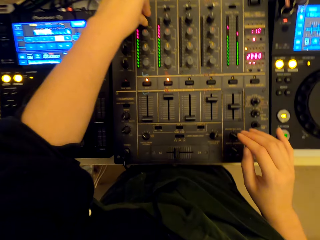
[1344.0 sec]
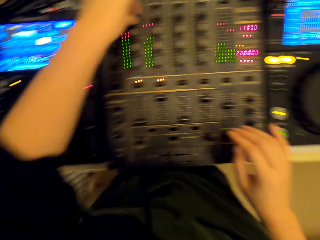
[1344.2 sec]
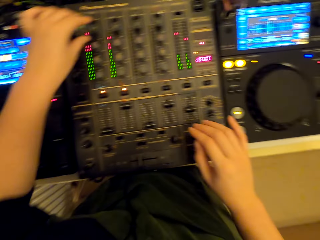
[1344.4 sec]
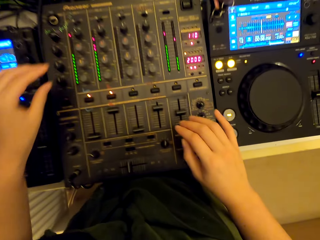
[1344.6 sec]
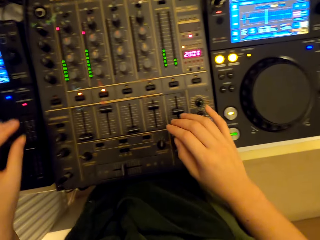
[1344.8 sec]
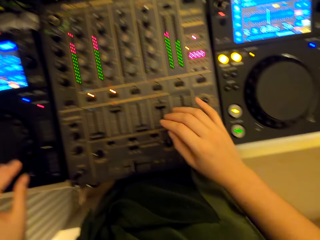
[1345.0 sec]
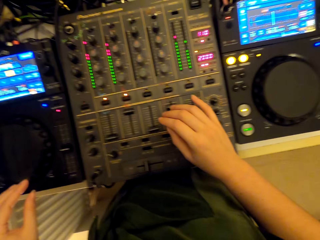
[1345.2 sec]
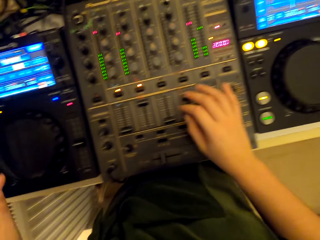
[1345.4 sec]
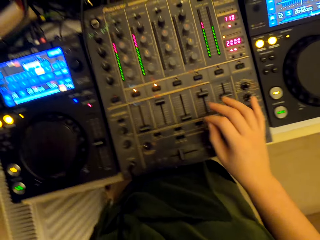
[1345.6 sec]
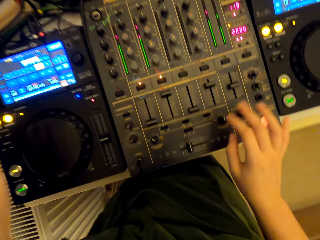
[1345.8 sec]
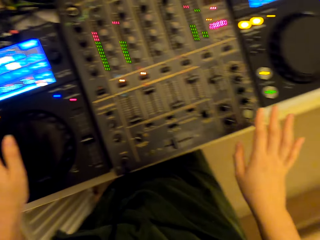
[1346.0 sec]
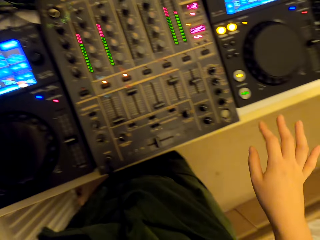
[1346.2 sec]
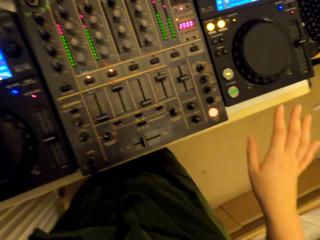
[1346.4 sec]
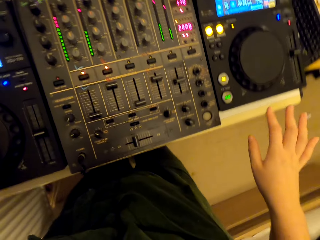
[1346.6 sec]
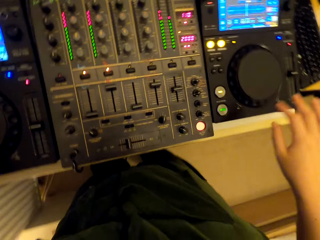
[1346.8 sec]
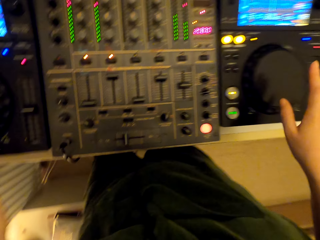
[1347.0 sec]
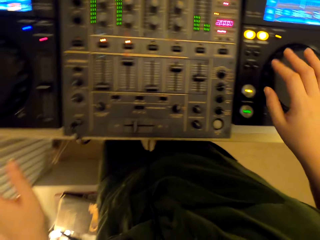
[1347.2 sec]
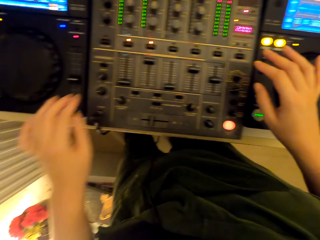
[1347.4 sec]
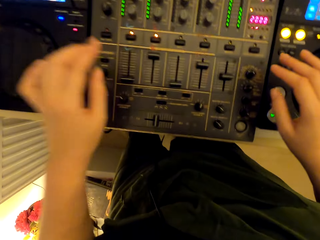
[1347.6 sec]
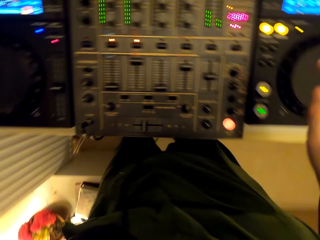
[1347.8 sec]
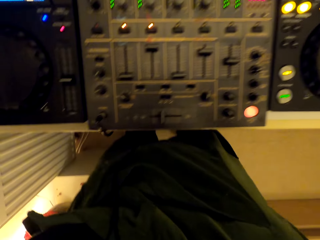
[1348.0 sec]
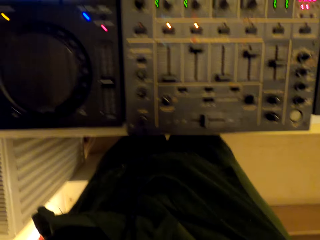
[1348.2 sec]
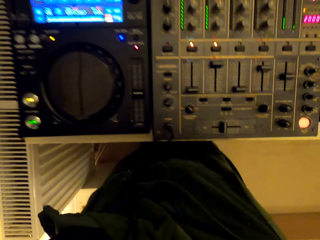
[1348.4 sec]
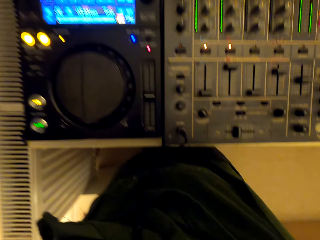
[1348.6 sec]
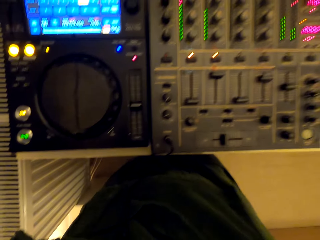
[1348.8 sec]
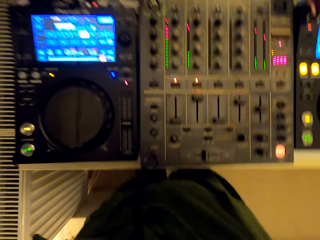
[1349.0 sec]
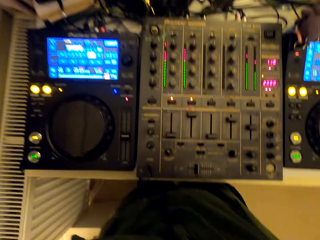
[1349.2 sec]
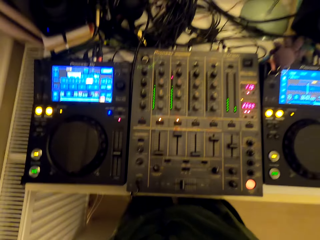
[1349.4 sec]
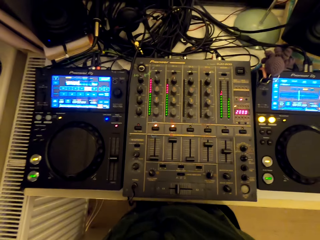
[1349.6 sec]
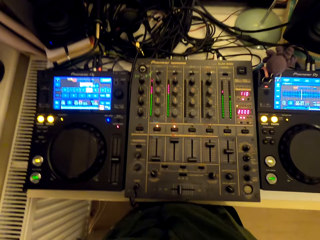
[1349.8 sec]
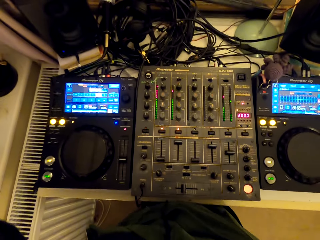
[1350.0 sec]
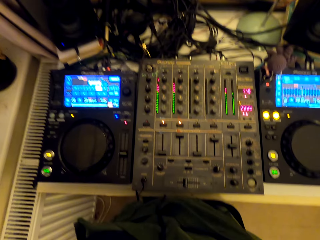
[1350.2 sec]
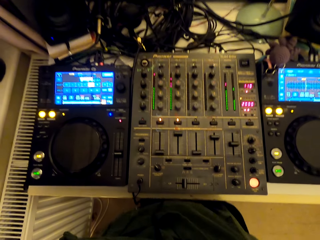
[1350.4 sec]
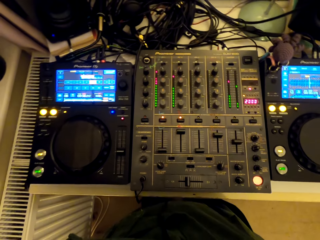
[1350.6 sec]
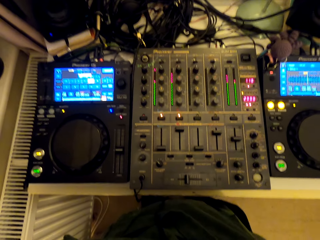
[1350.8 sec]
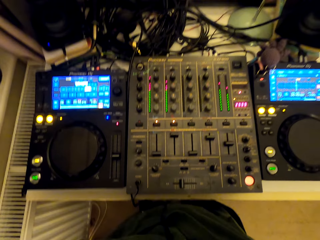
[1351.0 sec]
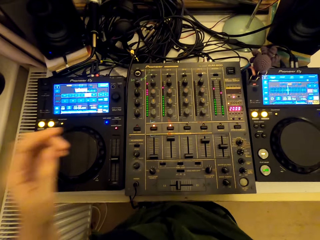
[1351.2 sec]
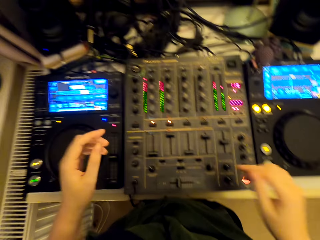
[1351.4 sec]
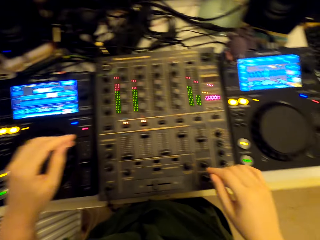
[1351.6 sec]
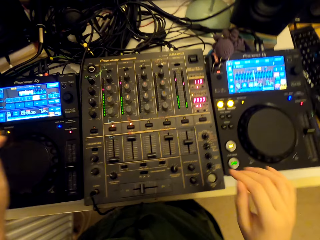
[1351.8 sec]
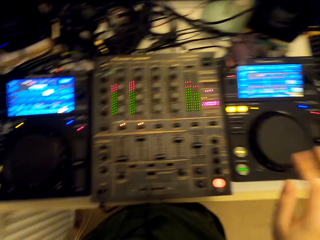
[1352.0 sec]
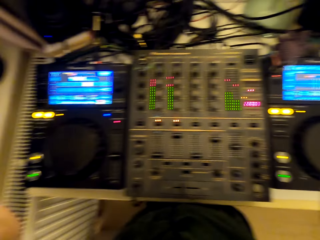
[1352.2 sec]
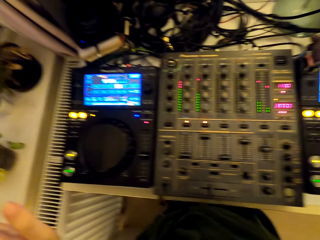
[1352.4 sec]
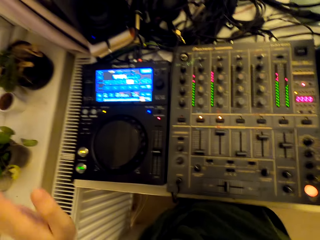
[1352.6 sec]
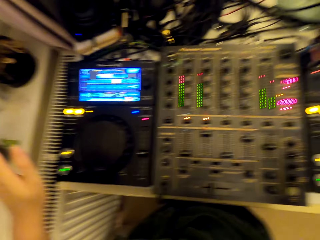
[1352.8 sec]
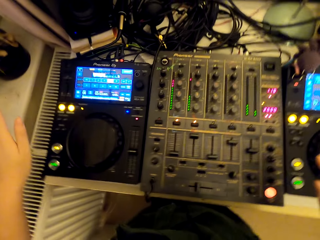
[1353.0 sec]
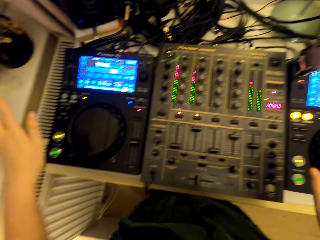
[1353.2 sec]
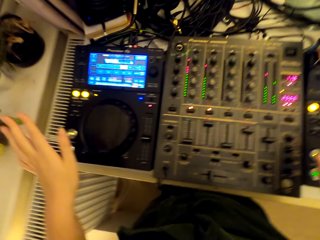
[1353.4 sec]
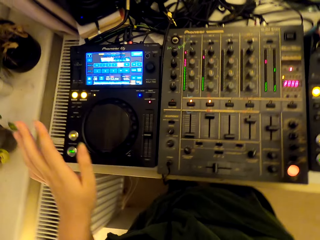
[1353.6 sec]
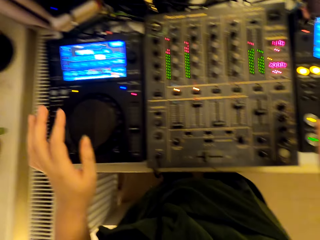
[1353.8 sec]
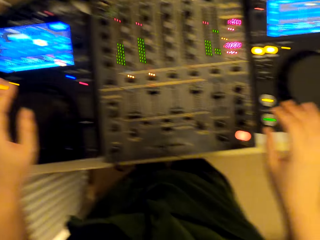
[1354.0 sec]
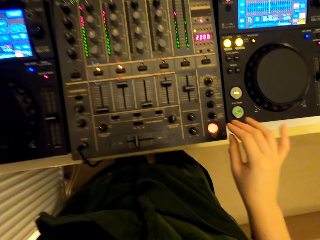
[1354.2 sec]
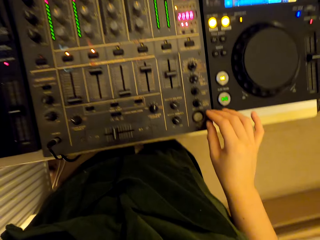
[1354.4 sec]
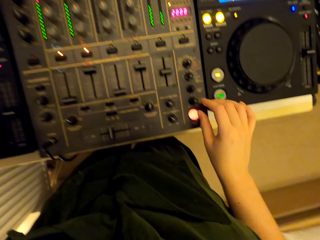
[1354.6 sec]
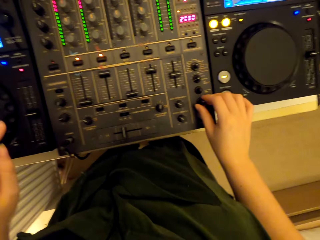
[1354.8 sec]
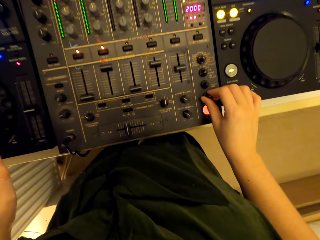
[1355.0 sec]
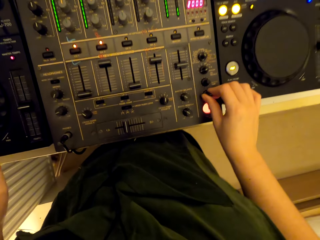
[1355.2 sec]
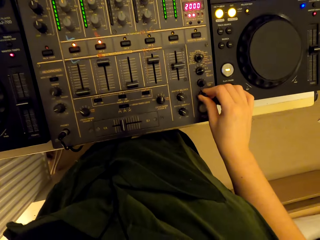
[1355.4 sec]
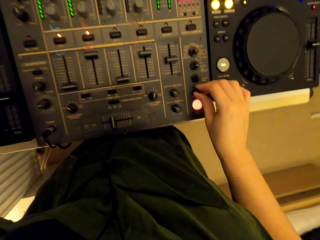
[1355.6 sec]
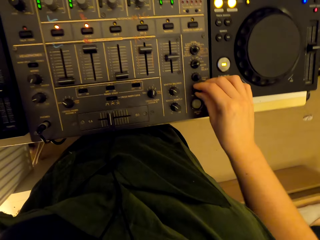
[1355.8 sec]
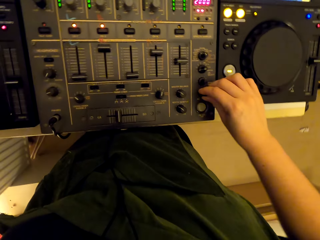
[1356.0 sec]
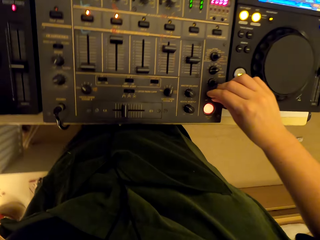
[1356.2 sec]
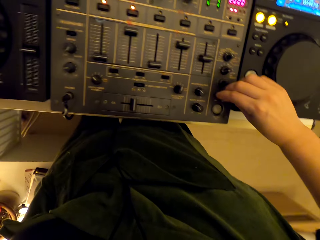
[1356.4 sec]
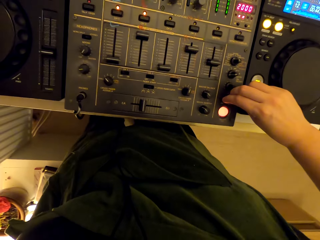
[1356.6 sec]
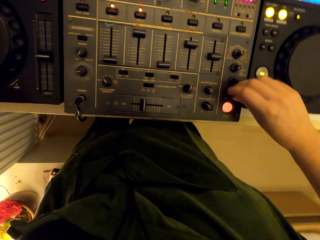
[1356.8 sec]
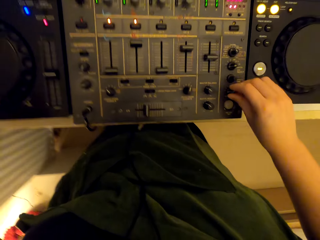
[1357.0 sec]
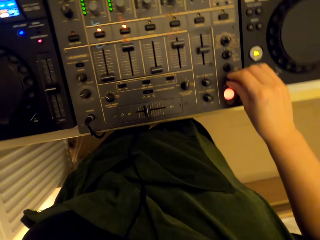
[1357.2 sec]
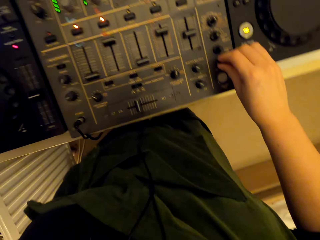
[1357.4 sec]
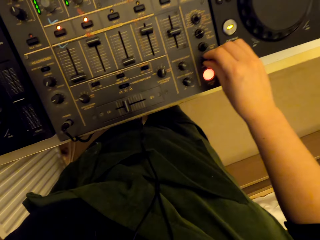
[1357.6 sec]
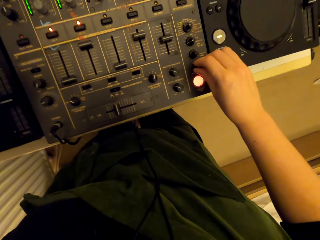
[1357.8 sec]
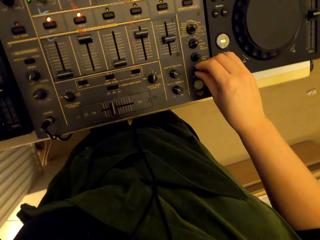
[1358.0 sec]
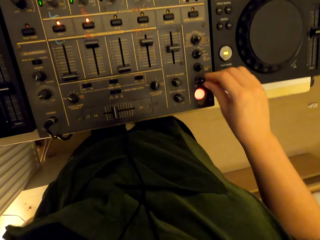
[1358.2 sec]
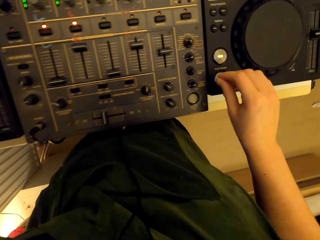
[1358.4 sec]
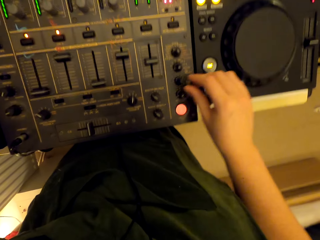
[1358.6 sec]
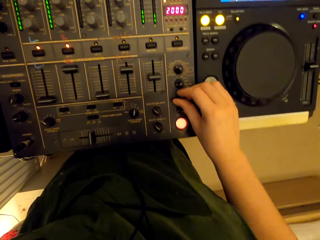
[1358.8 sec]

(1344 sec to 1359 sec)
The camera wearer stares around at the turntable mixer. They hold something. They adjust the camera on the head. They look at something. They operate the turntable mixer. They turn the knob.

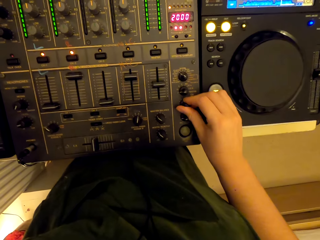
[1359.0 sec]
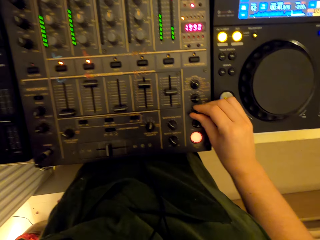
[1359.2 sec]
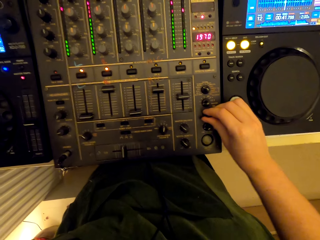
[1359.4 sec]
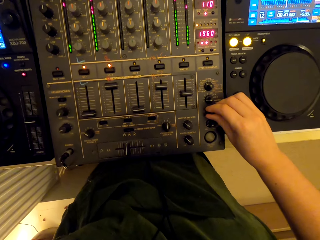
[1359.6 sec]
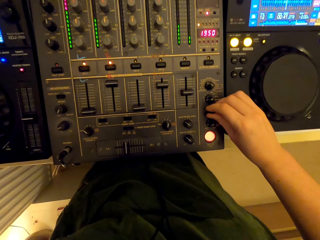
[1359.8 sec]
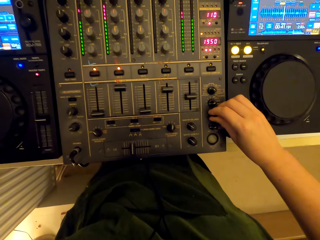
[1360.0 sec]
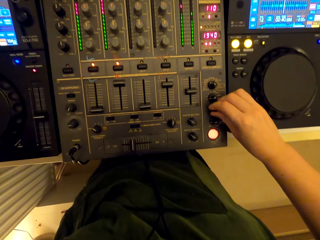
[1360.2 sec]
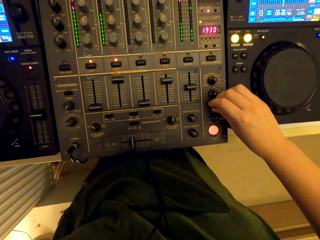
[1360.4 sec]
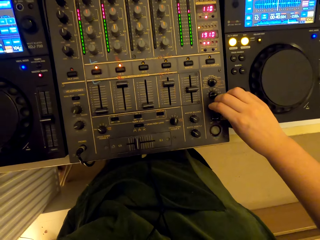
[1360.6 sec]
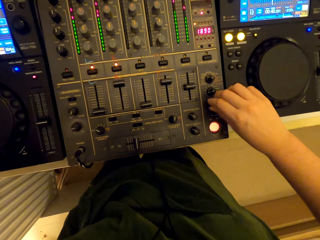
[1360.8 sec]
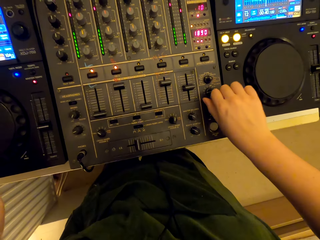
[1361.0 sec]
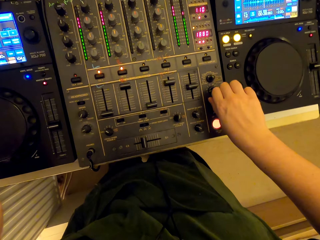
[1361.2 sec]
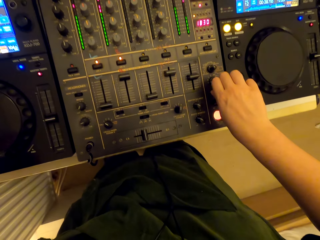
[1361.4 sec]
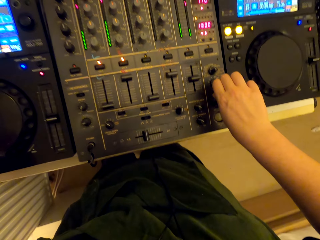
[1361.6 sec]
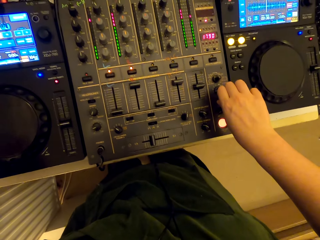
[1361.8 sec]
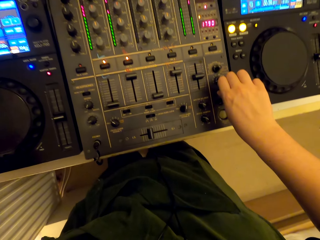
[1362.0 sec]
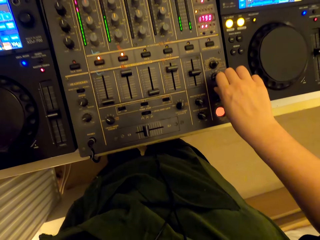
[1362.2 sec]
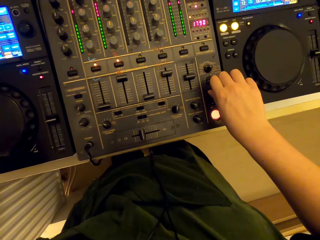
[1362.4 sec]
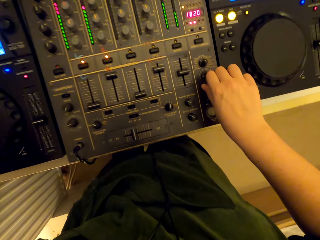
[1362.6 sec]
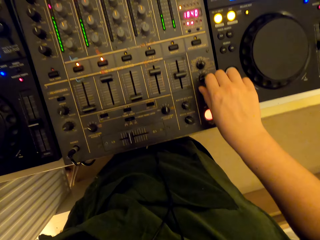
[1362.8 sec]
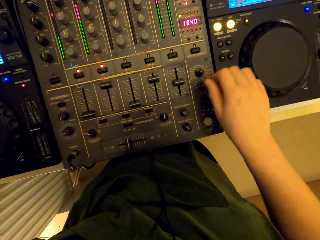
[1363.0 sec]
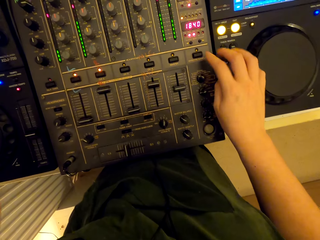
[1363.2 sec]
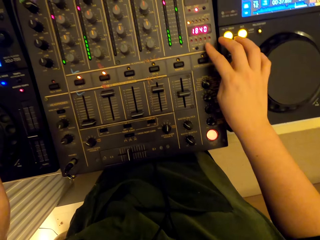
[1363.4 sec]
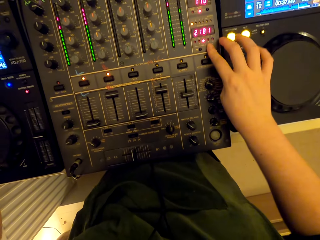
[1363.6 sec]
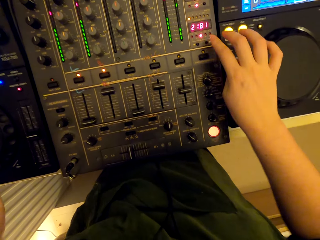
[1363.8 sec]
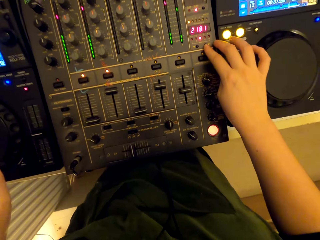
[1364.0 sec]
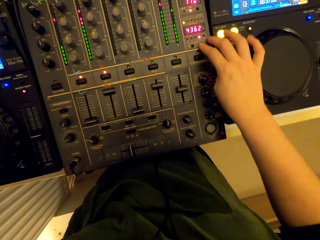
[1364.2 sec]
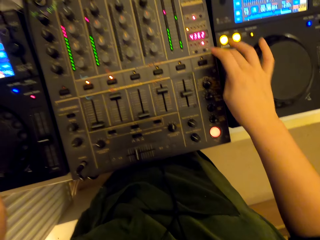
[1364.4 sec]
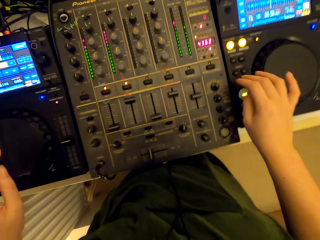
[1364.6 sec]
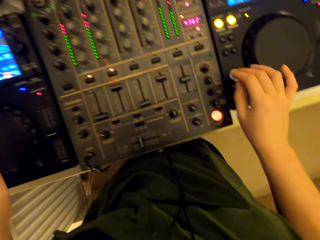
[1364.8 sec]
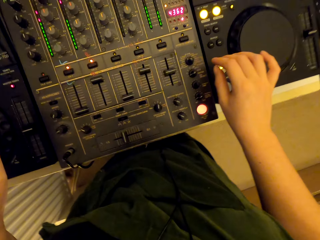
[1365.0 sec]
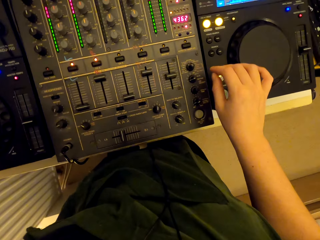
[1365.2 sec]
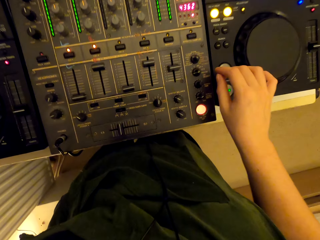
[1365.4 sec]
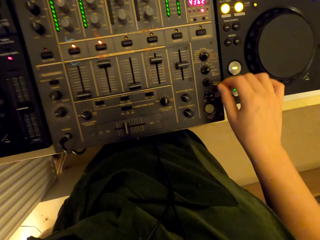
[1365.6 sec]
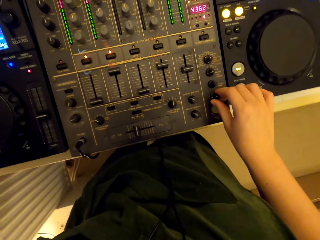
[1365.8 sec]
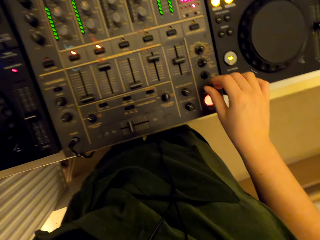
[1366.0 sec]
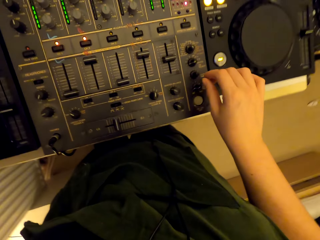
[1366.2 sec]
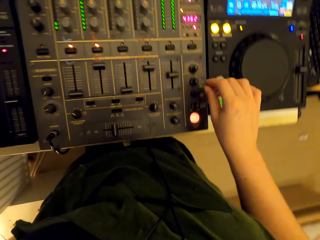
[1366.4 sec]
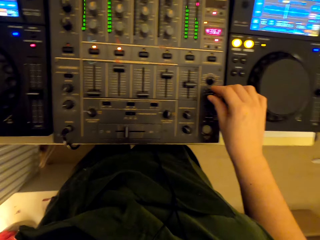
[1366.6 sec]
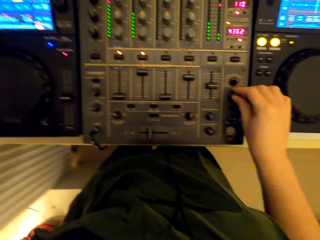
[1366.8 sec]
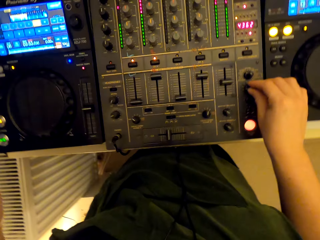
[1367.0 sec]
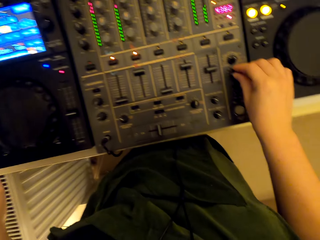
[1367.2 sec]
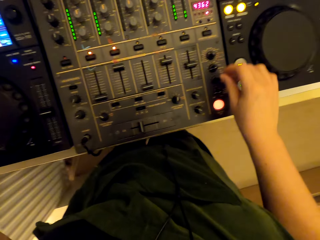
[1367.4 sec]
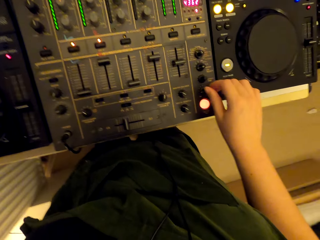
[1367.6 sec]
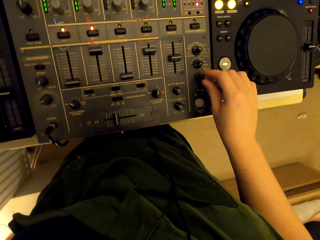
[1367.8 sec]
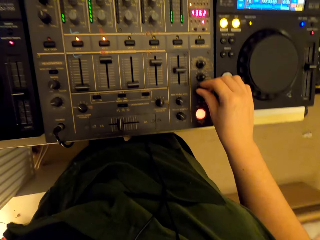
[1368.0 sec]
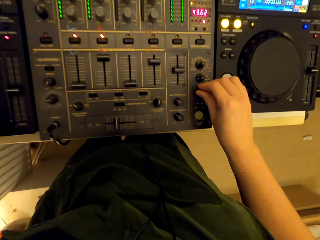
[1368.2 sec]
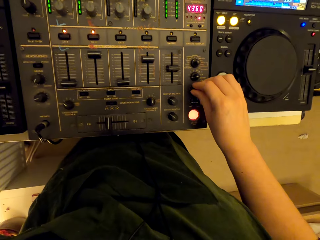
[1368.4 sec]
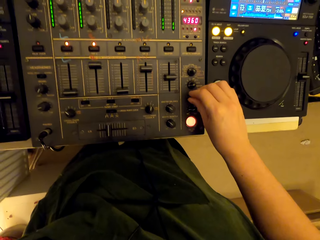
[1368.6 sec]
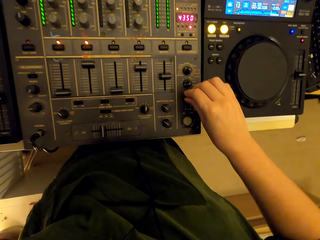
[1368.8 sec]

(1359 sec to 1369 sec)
The camera wearer presses the button. They turn the knob.
